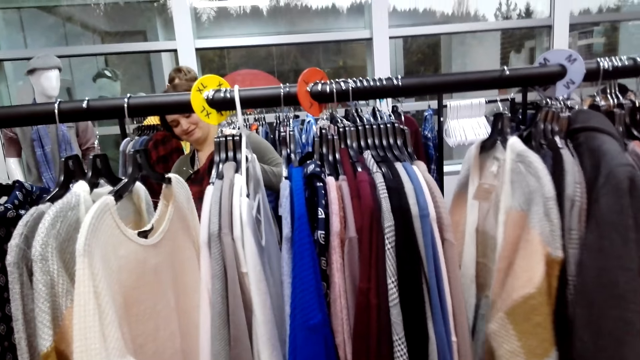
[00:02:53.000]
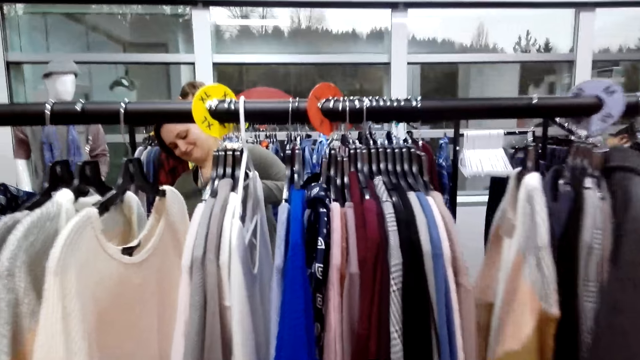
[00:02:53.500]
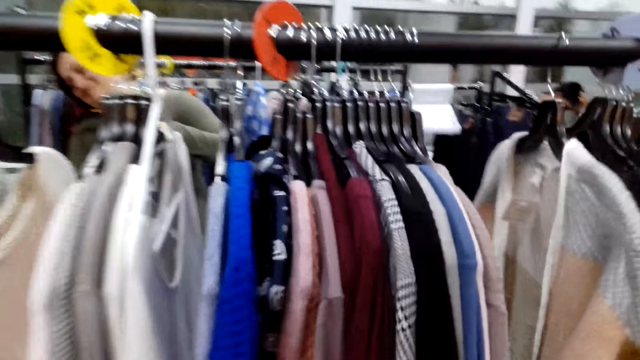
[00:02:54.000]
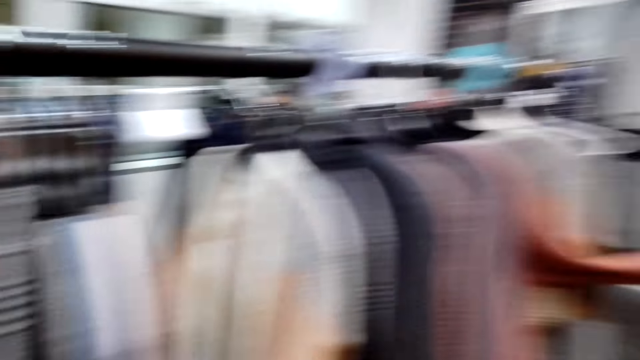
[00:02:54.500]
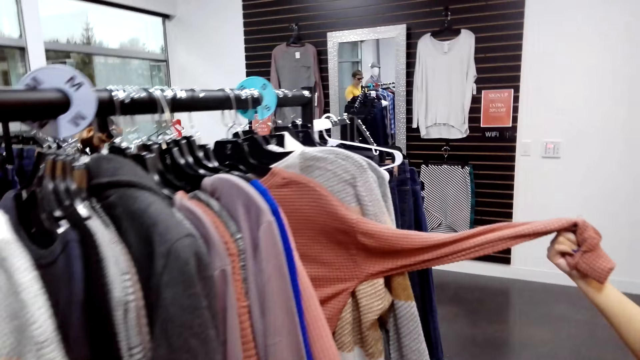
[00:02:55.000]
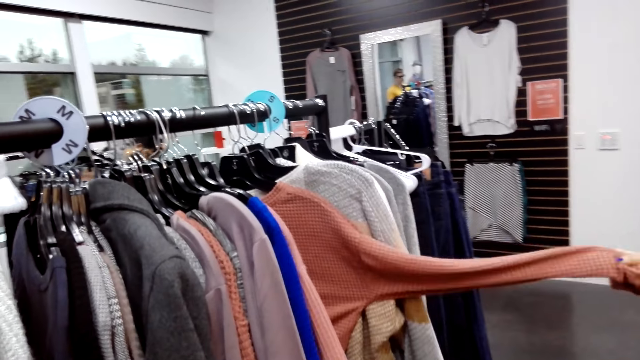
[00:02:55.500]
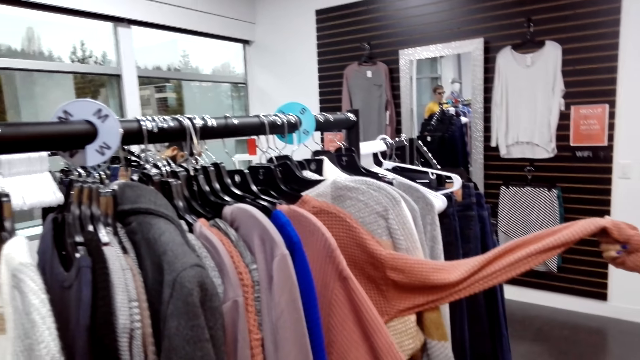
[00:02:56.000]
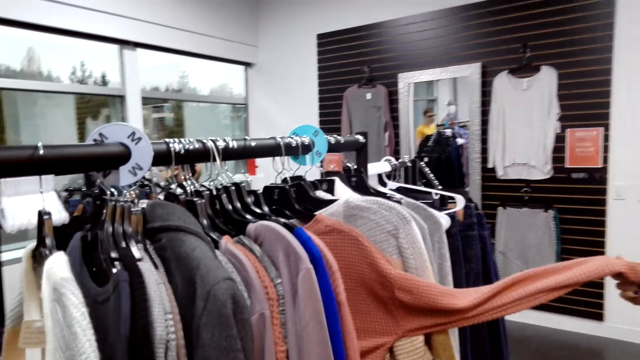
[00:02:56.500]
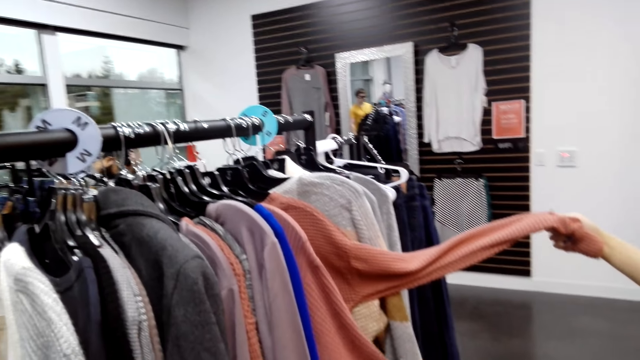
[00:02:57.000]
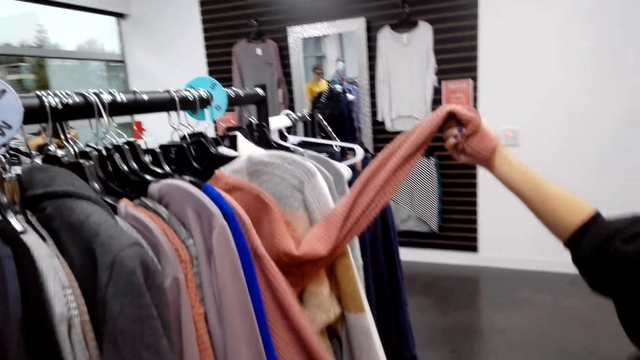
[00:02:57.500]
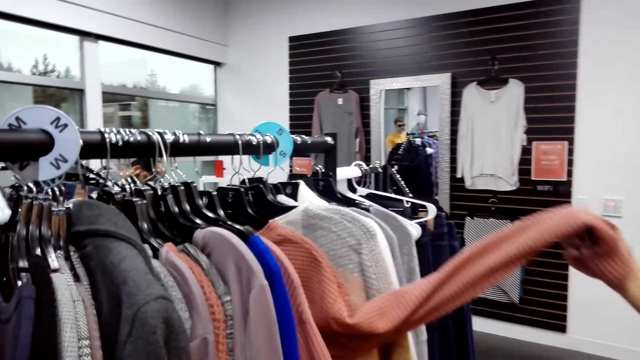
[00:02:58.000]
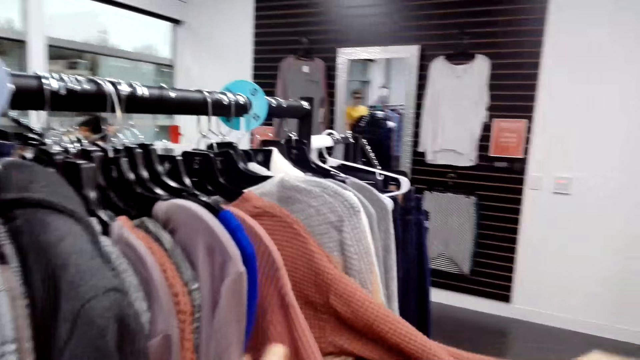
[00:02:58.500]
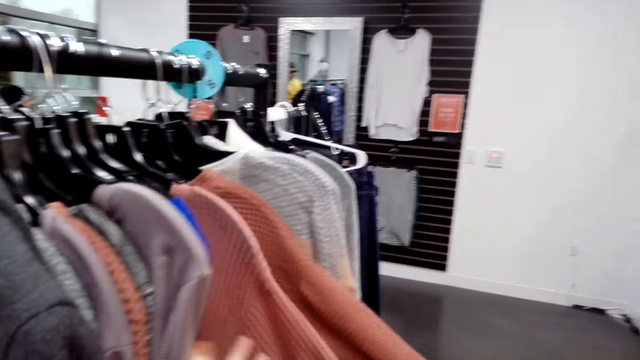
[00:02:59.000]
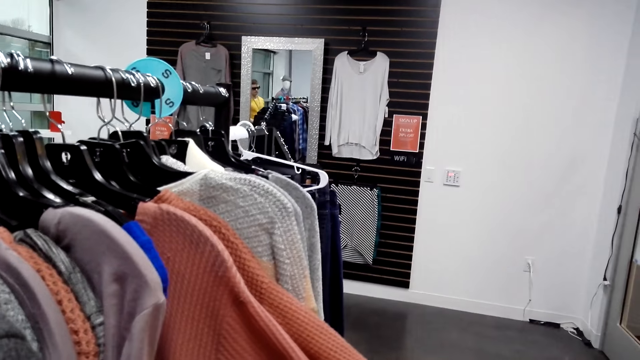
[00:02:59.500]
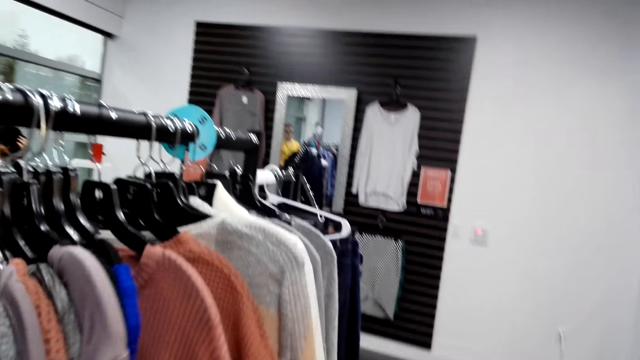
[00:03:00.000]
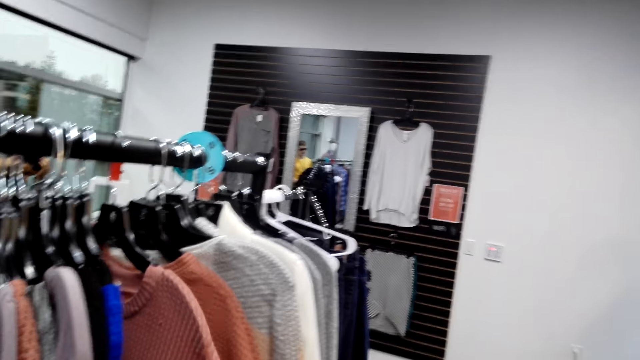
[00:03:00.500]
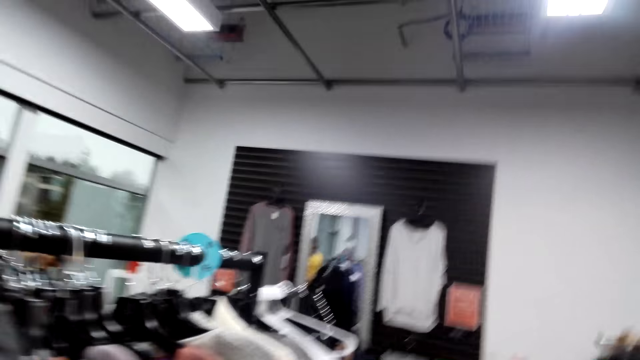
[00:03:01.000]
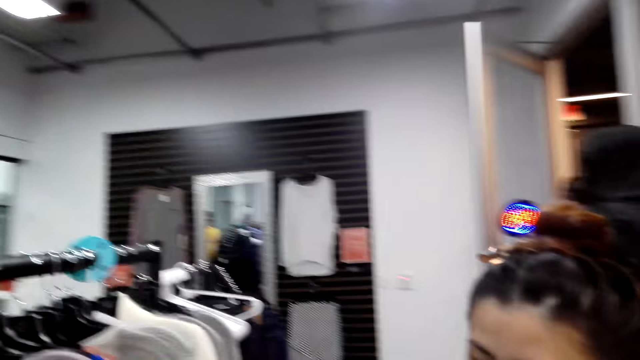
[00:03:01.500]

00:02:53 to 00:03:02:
A woman lifts a sweater sleeve. The camera wearer looks at a pink sweater. The woman inspects a sweater on the hanging line. The camera wearer touches the sweaters on the hanging line.

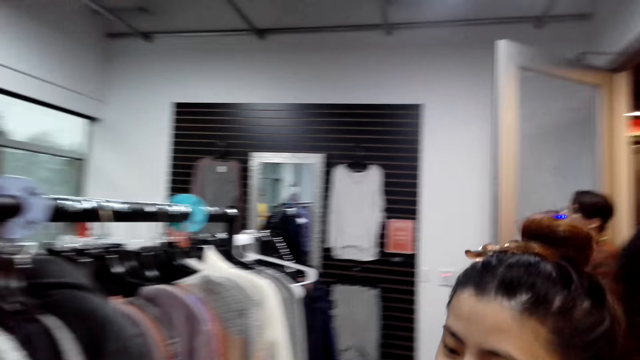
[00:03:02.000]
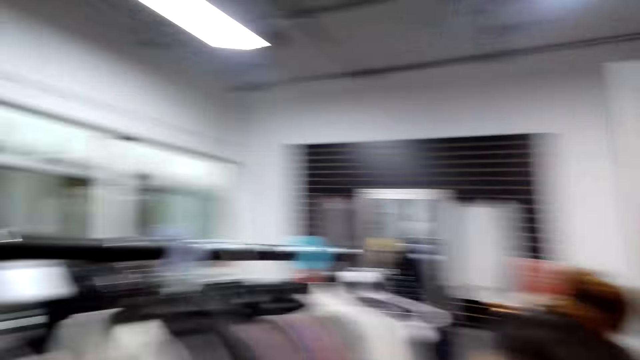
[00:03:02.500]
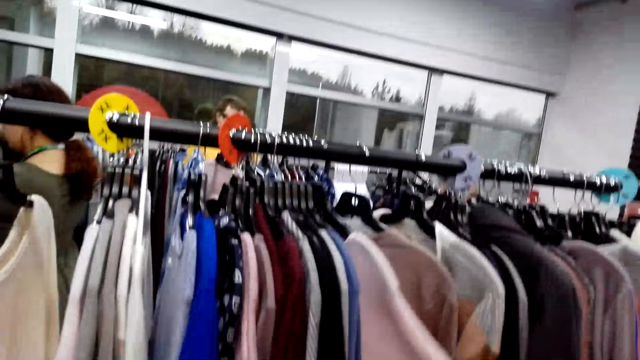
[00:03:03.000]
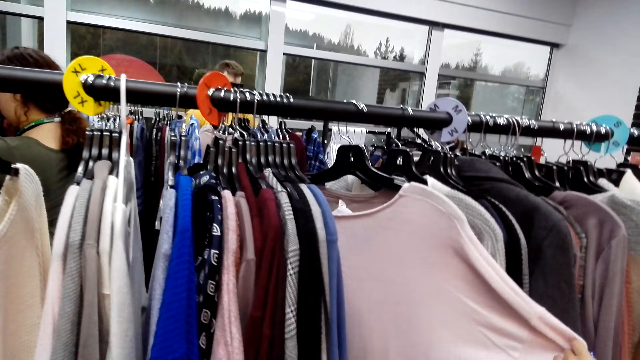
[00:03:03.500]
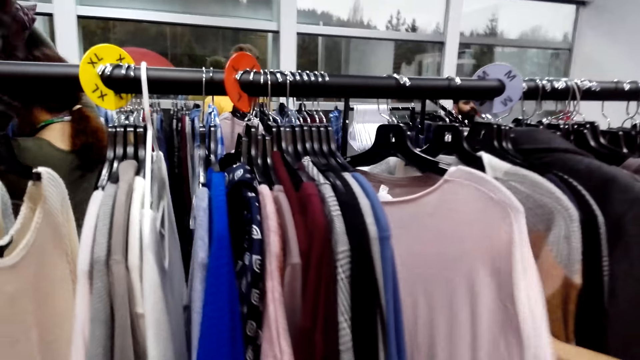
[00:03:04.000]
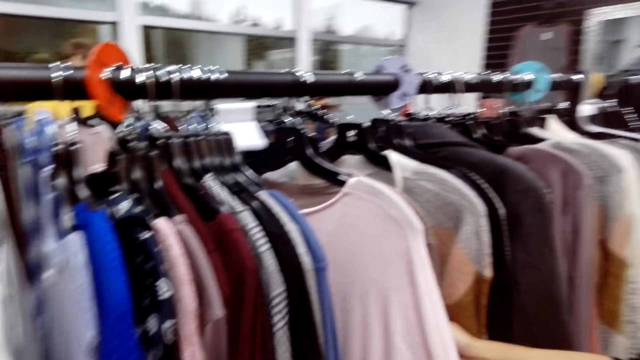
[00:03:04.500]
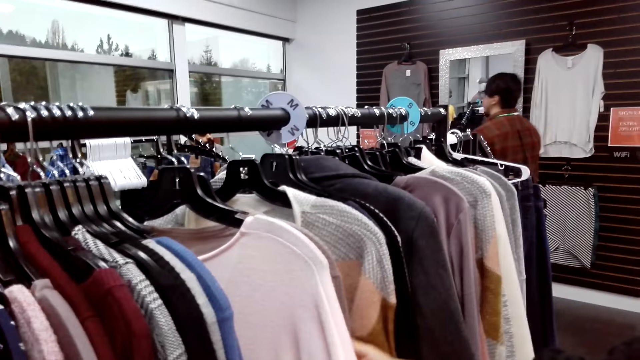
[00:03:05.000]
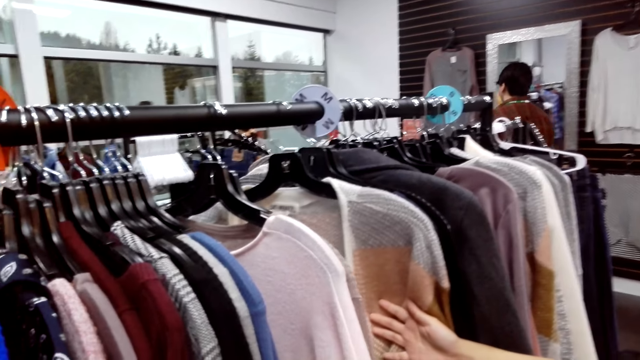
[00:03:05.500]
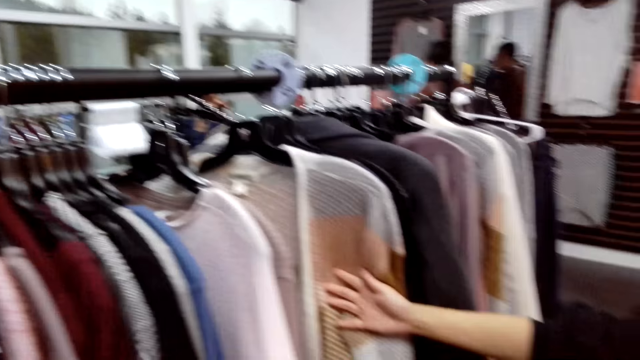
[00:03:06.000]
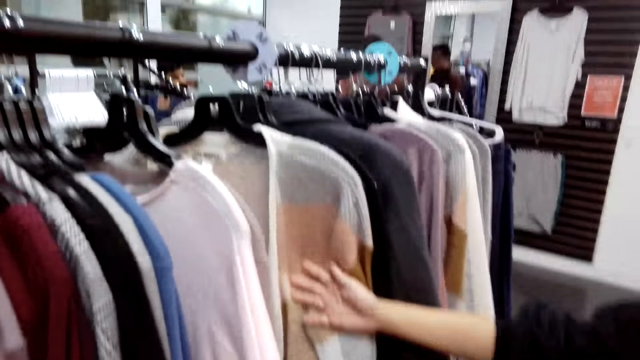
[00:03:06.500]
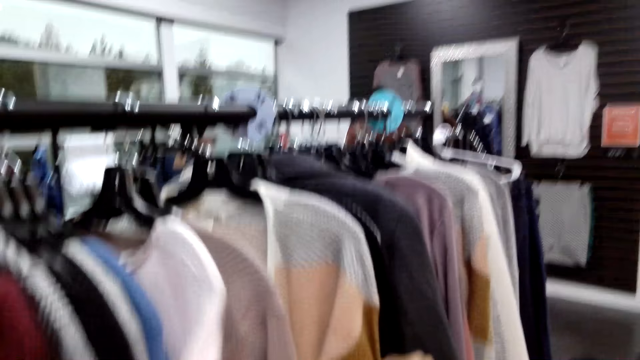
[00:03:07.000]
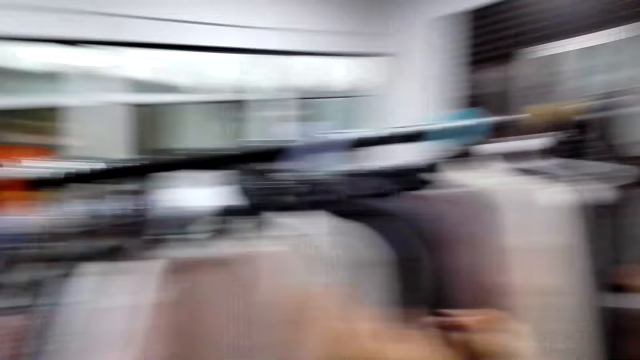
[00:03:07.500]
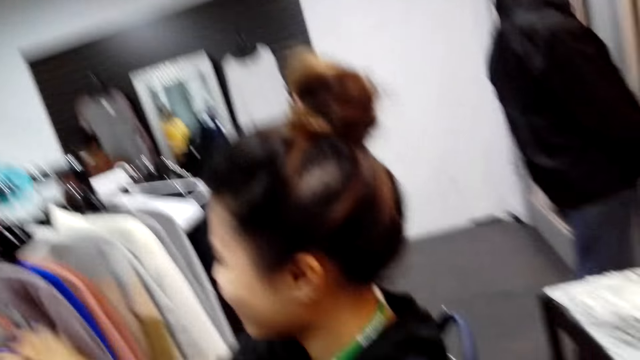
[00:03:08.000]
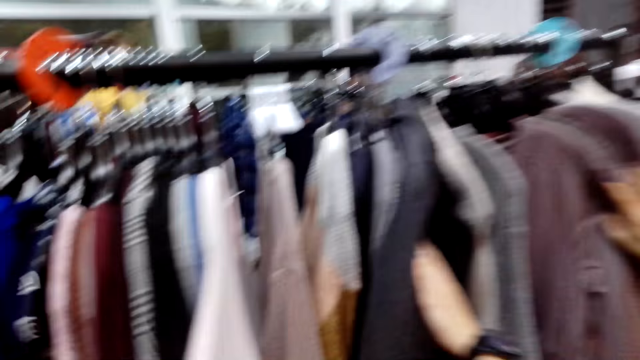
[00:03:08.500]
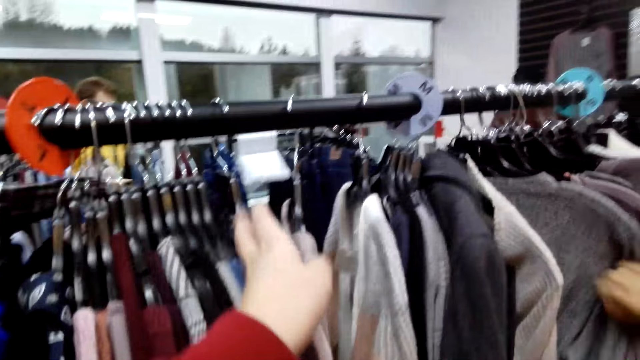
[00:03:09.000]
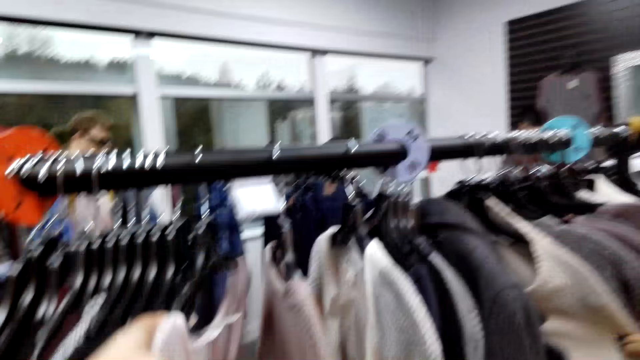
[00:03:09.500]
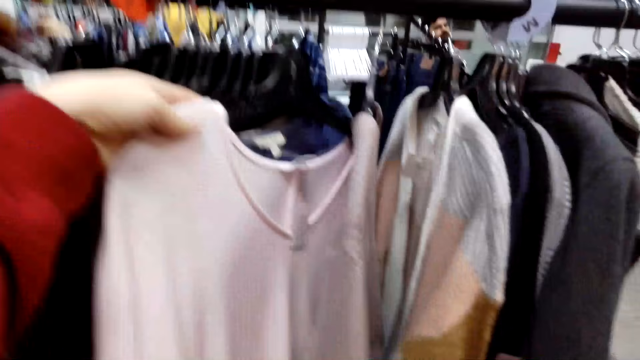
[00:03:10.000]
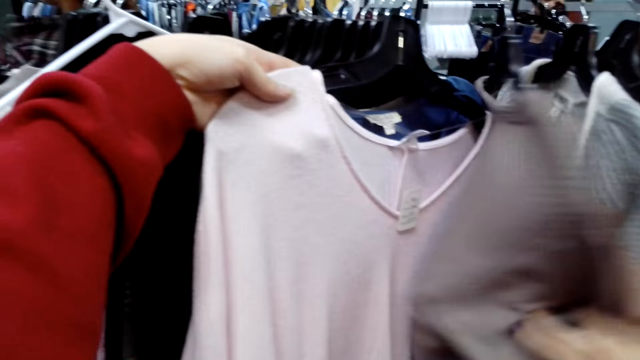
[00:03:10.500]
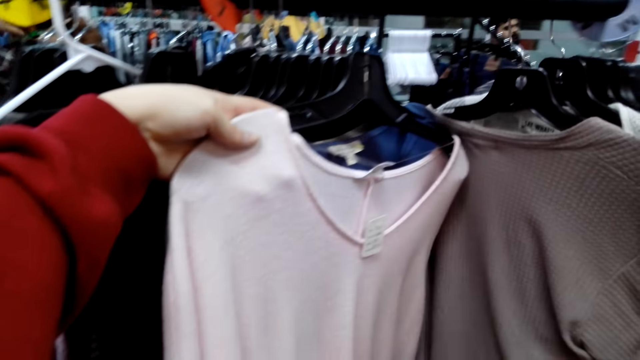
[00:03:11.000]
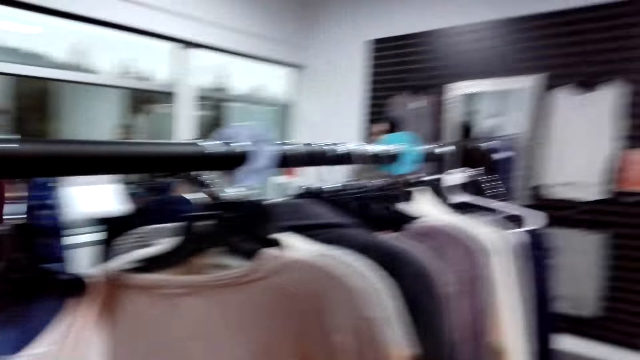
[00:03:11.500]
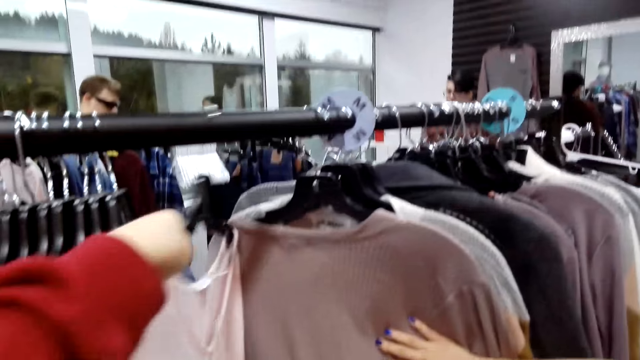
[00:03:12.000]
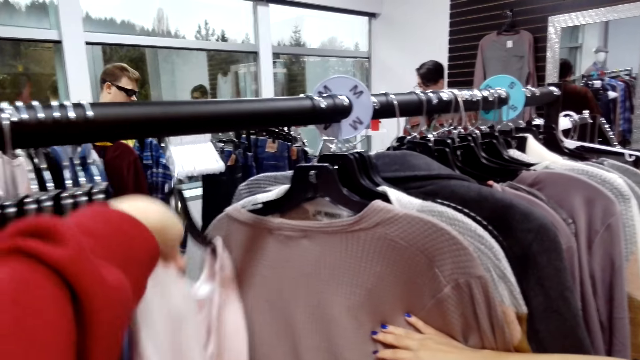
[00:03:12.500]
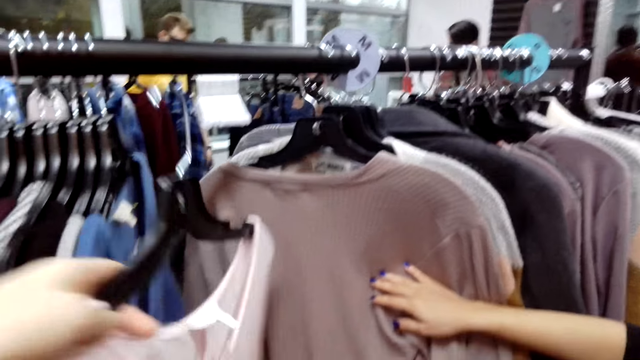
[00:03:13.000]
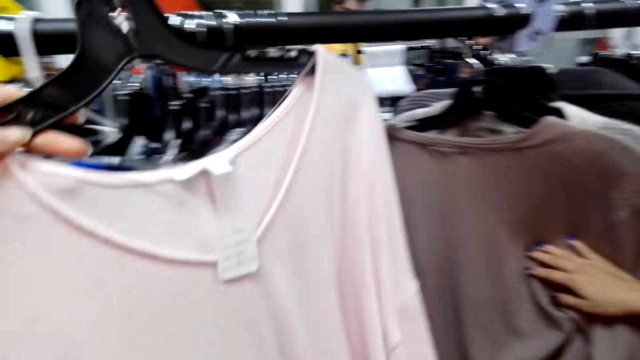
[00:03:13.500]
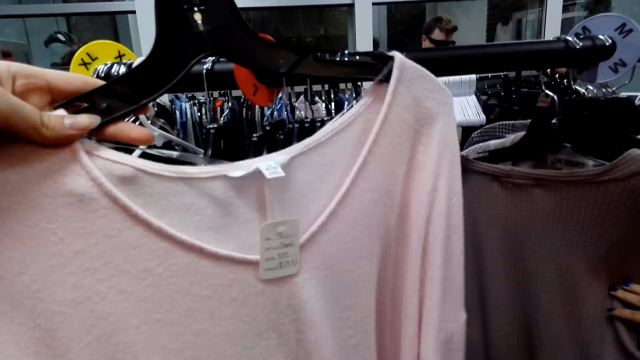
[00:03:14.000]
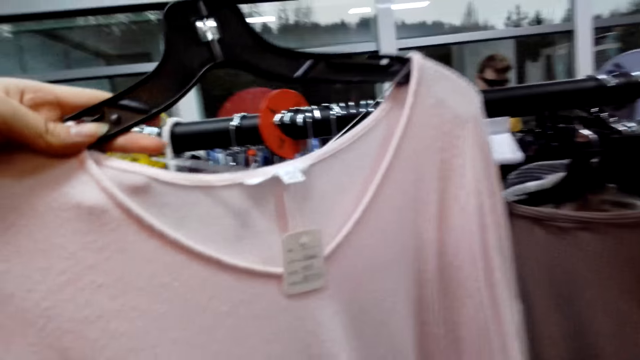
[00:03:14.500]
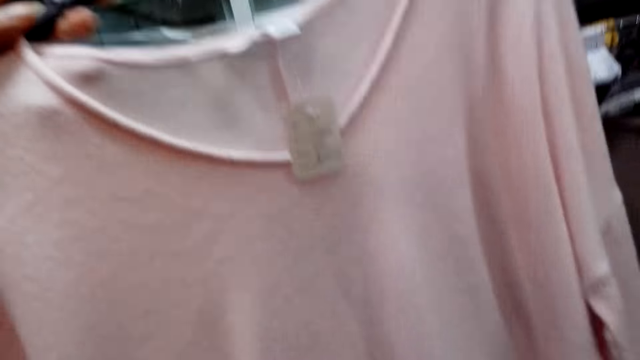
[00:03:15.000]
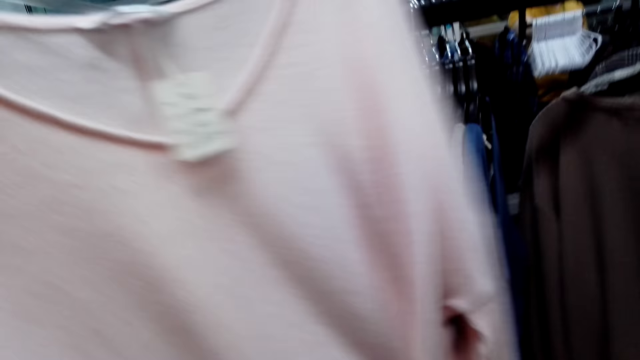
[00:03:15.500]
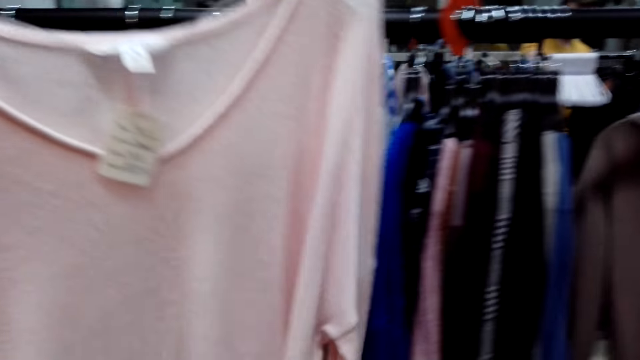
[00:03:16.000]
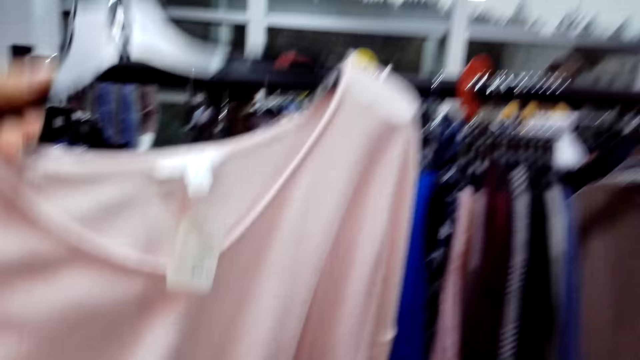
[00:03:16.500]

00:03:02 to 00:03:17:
A woman inspects a sweater on the hanging line. The woman pushes the sweaters on the hanging line. The camera wearer inspects a sweater on the hanging line. The woman holds a sweater on the hanging line. The camera wearer removes the sweater from the hanging line. They inspect a sweater on the hanging line.
